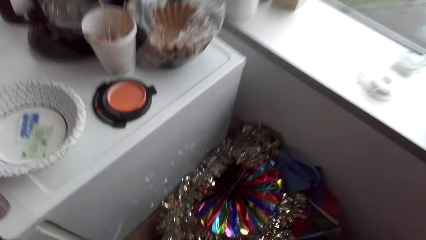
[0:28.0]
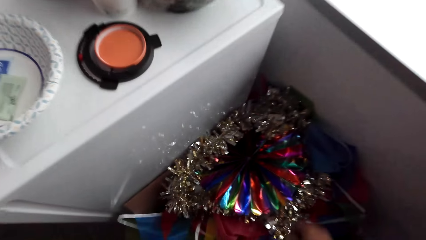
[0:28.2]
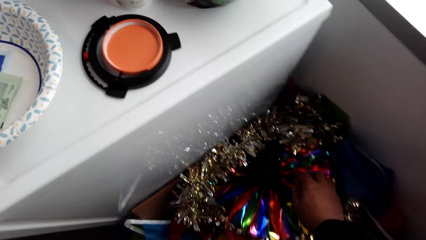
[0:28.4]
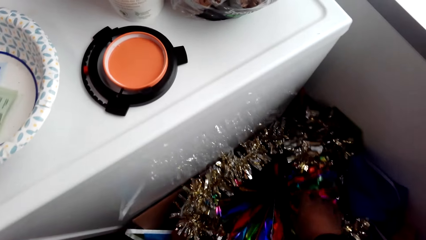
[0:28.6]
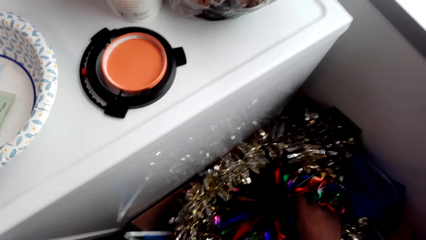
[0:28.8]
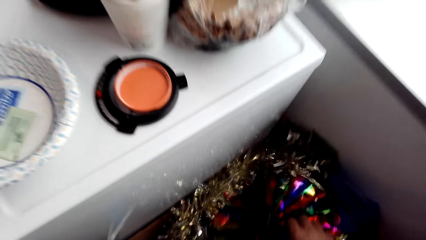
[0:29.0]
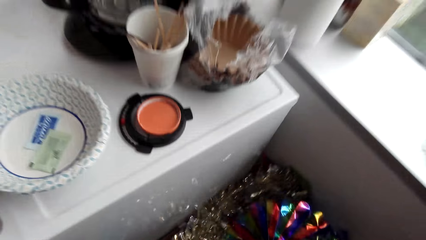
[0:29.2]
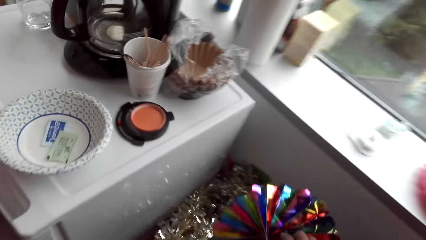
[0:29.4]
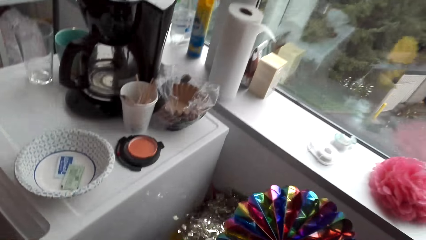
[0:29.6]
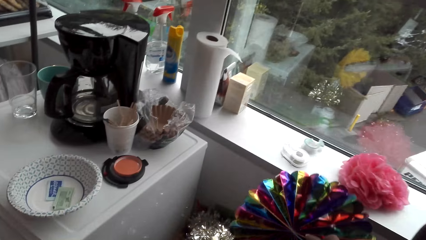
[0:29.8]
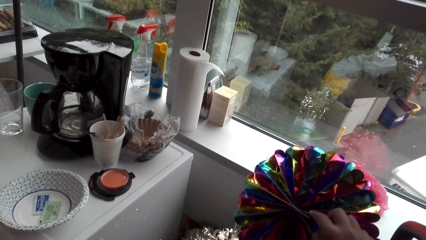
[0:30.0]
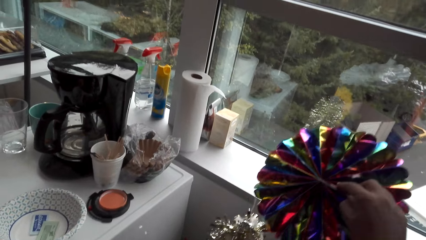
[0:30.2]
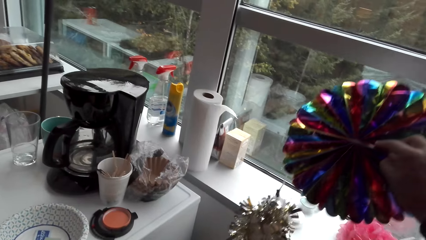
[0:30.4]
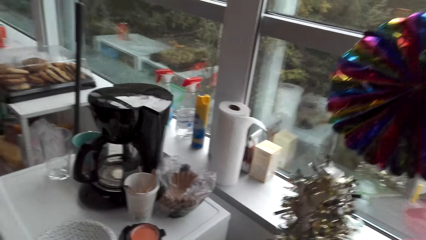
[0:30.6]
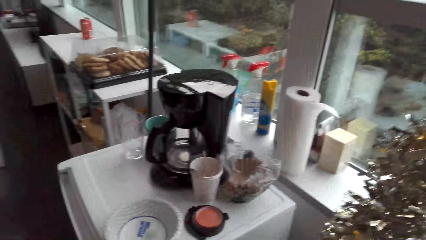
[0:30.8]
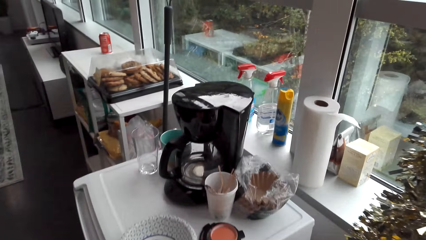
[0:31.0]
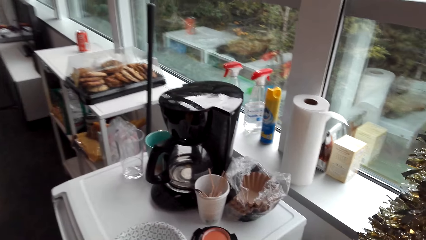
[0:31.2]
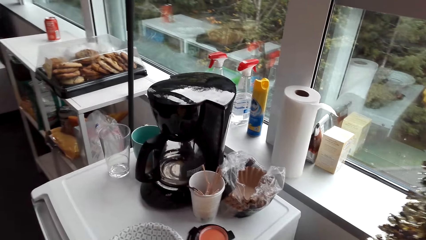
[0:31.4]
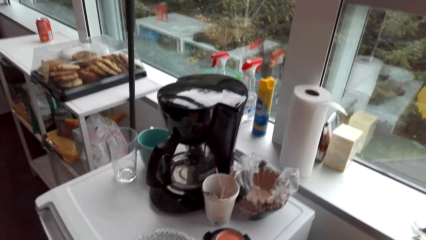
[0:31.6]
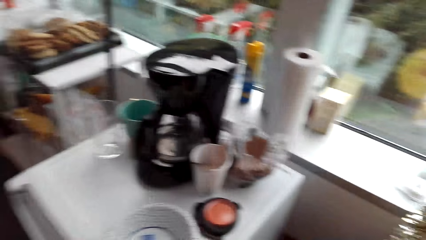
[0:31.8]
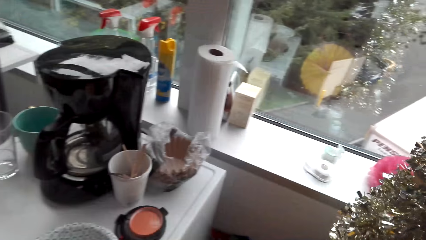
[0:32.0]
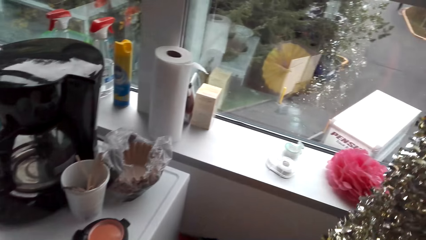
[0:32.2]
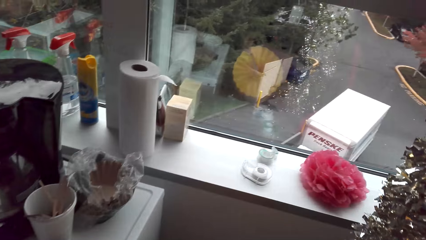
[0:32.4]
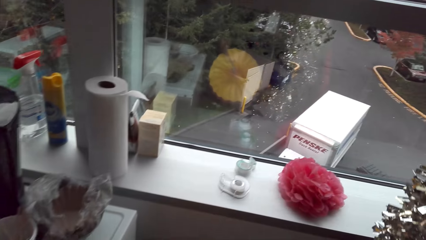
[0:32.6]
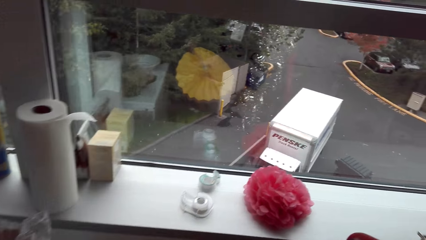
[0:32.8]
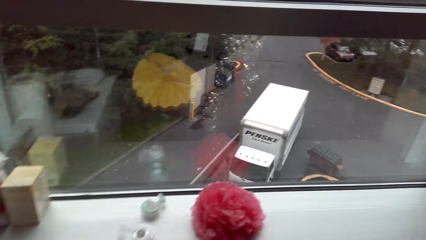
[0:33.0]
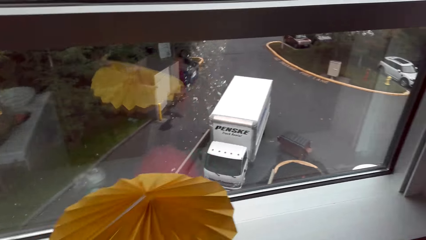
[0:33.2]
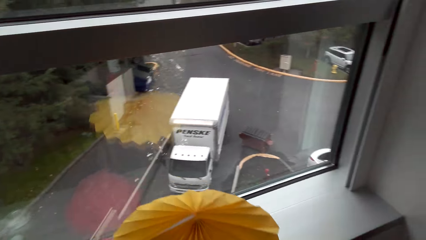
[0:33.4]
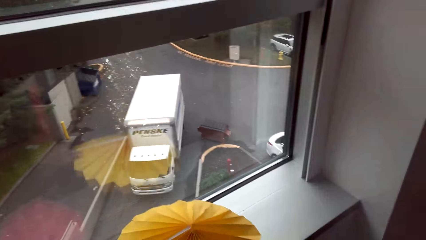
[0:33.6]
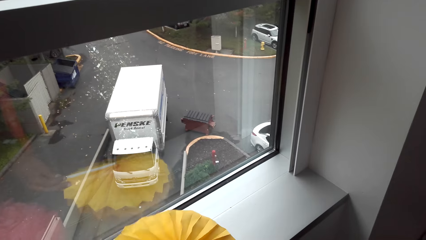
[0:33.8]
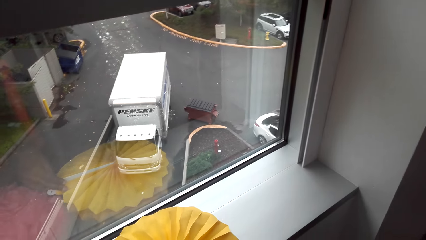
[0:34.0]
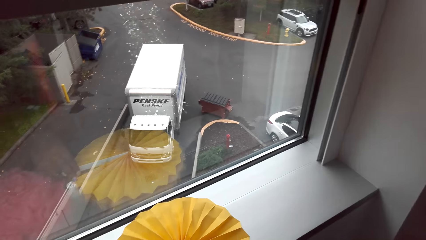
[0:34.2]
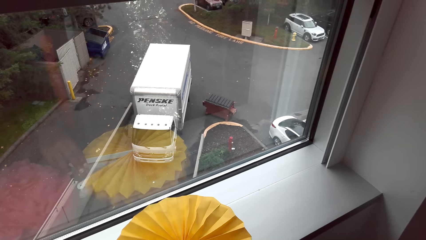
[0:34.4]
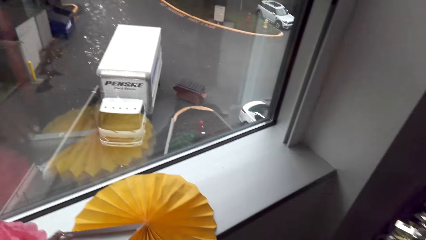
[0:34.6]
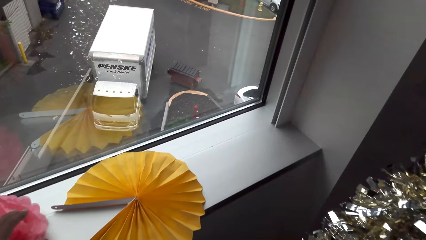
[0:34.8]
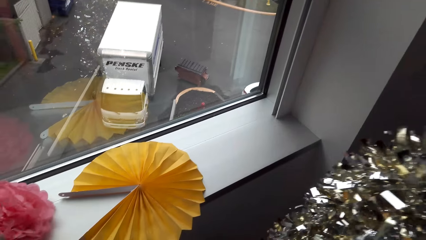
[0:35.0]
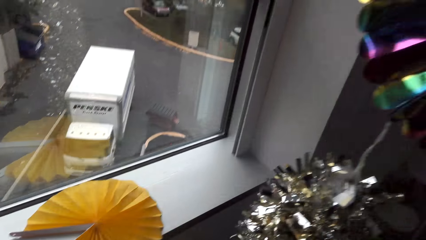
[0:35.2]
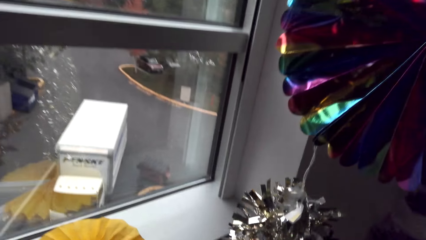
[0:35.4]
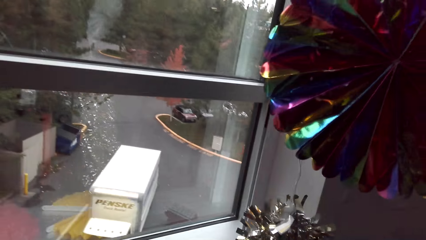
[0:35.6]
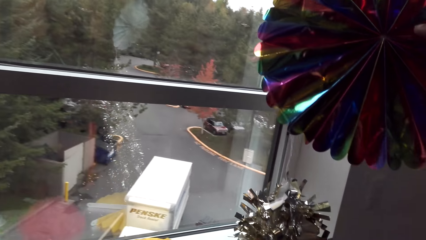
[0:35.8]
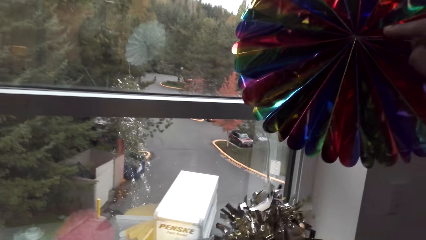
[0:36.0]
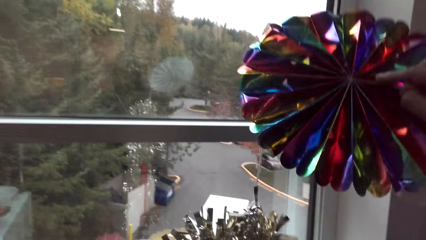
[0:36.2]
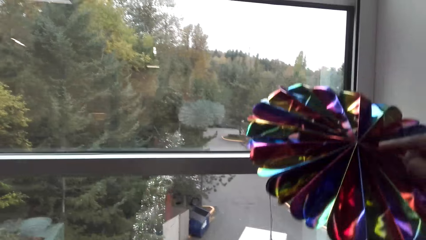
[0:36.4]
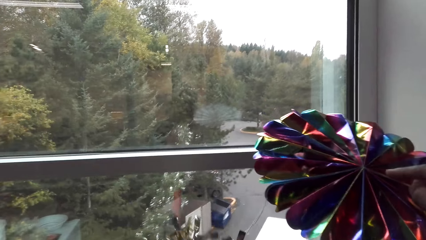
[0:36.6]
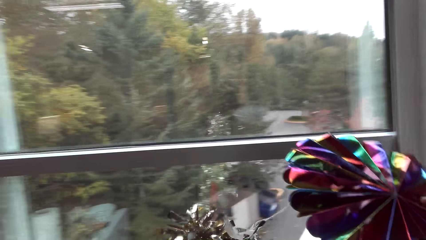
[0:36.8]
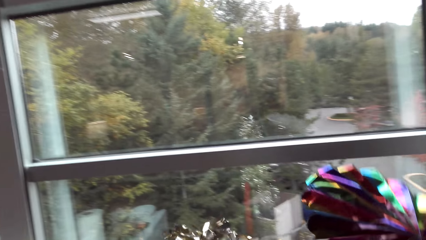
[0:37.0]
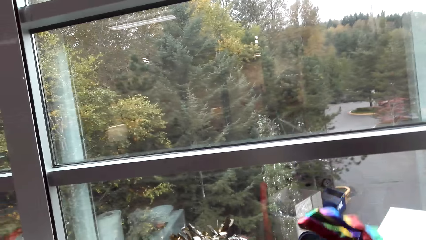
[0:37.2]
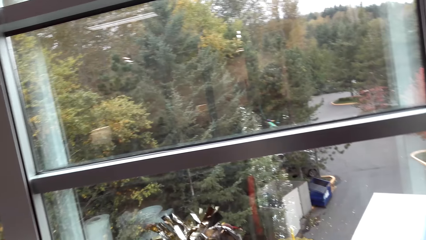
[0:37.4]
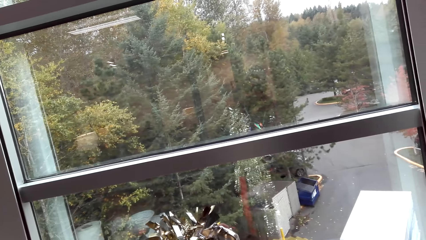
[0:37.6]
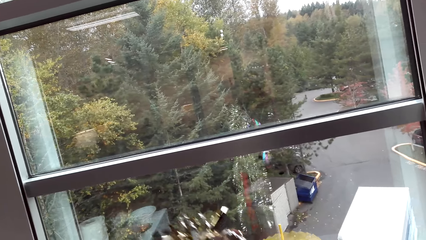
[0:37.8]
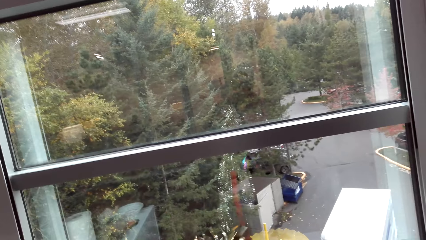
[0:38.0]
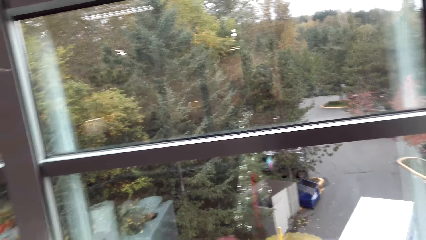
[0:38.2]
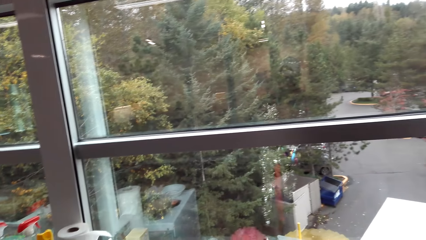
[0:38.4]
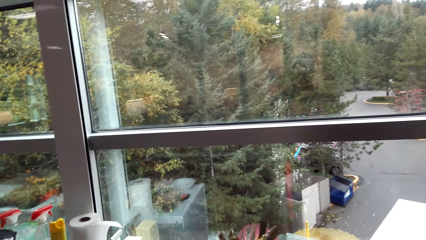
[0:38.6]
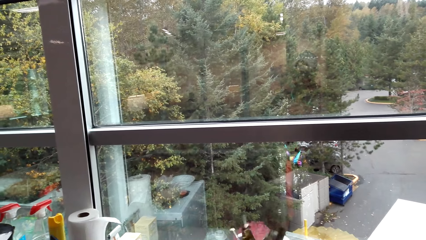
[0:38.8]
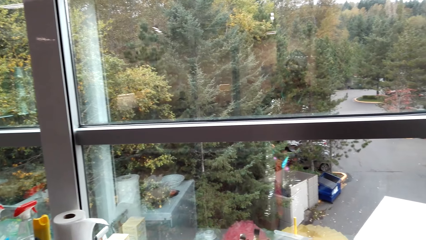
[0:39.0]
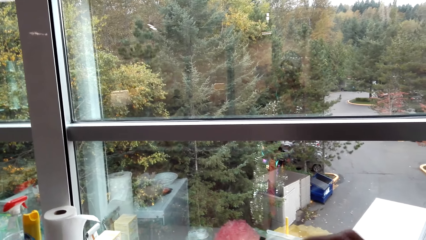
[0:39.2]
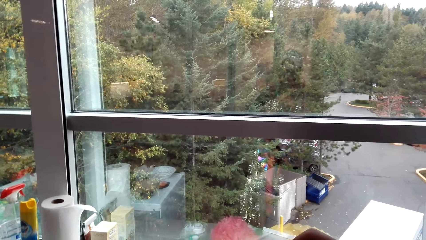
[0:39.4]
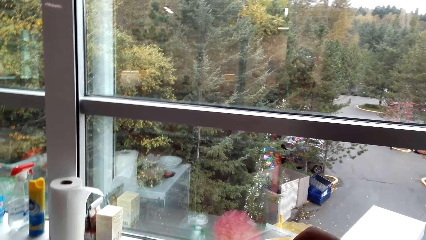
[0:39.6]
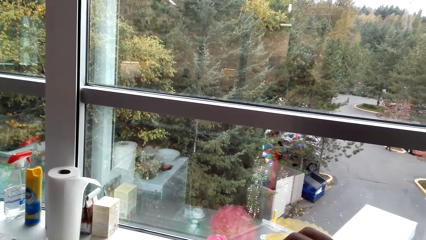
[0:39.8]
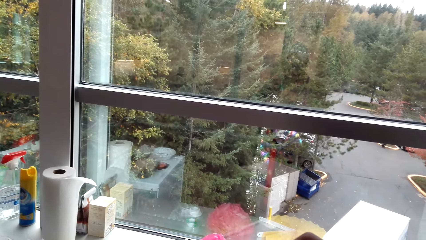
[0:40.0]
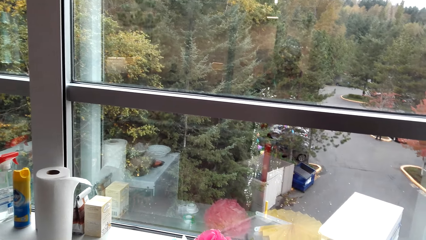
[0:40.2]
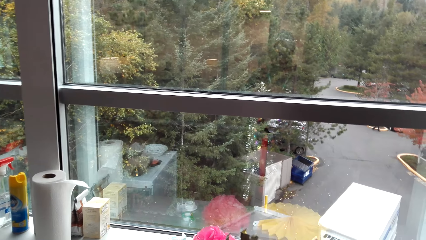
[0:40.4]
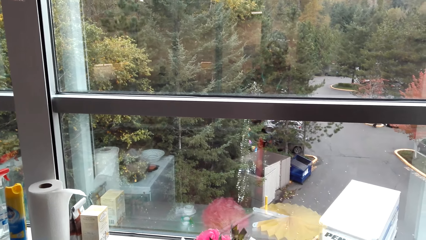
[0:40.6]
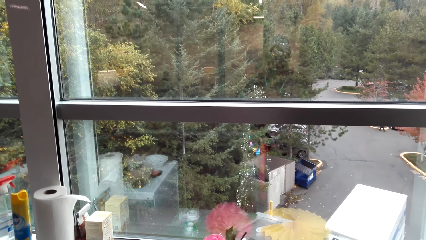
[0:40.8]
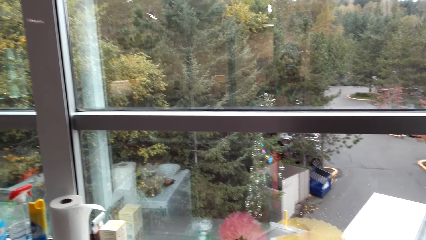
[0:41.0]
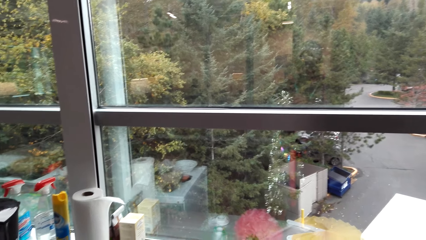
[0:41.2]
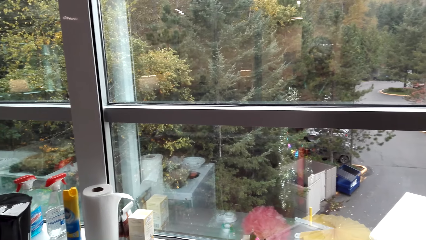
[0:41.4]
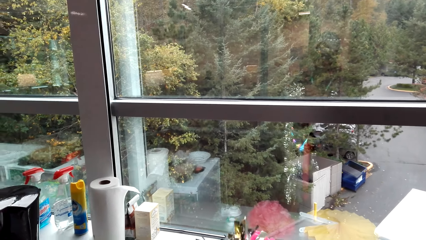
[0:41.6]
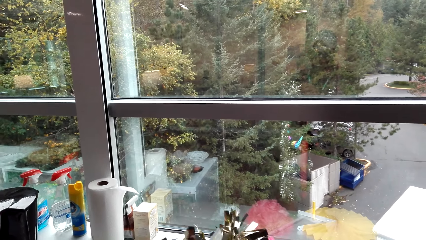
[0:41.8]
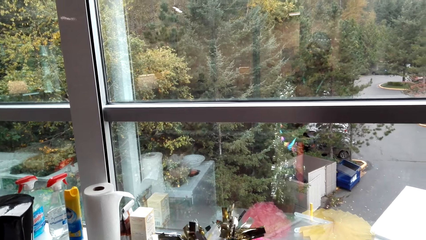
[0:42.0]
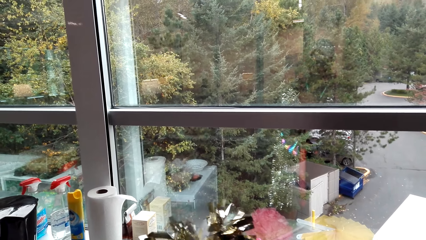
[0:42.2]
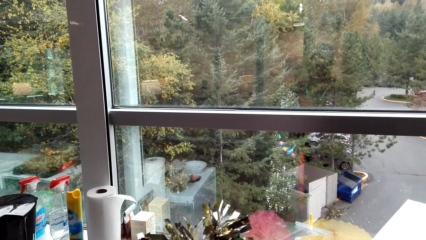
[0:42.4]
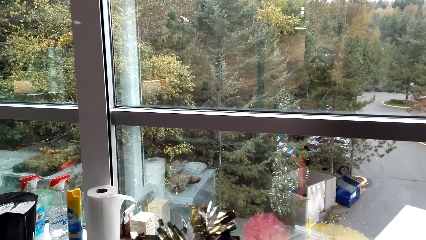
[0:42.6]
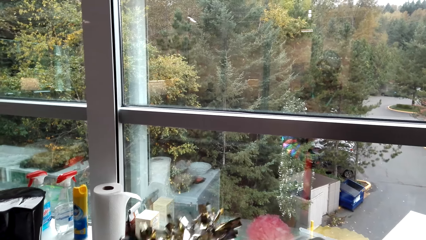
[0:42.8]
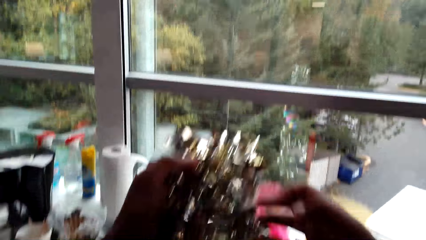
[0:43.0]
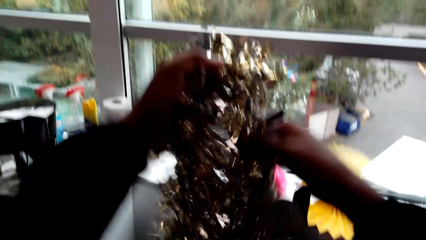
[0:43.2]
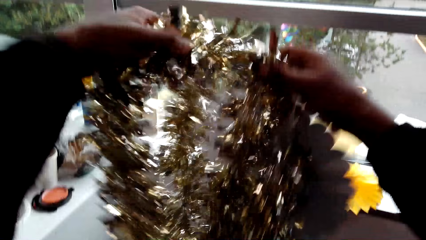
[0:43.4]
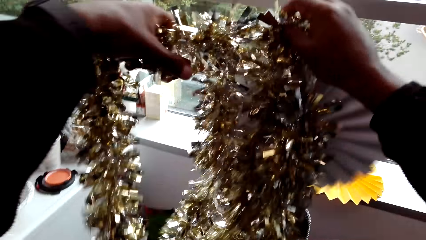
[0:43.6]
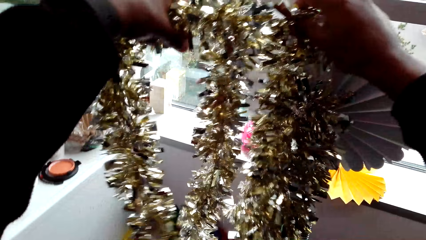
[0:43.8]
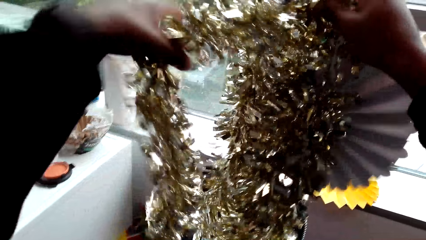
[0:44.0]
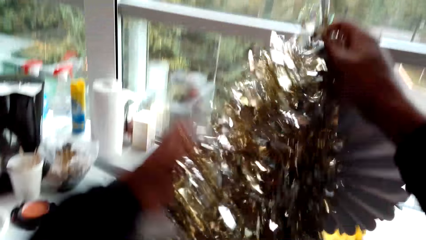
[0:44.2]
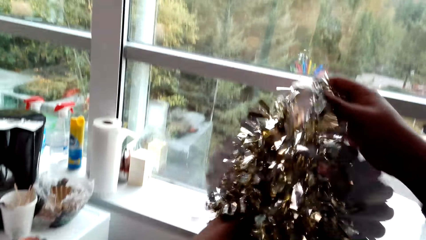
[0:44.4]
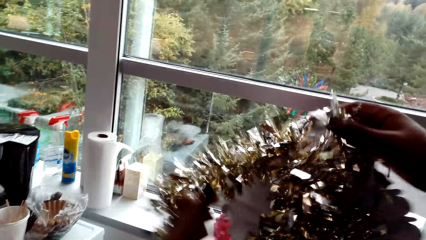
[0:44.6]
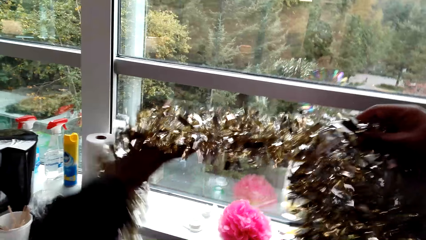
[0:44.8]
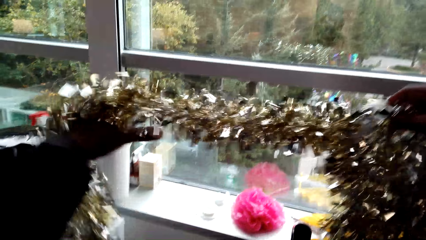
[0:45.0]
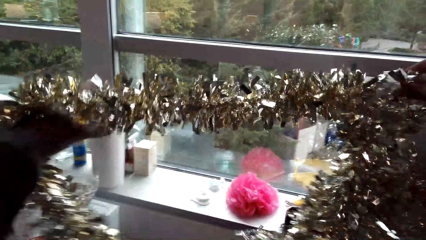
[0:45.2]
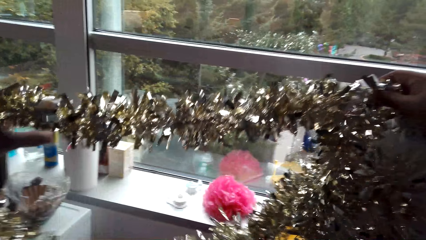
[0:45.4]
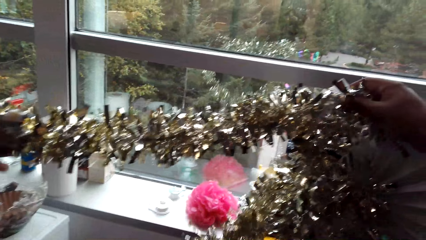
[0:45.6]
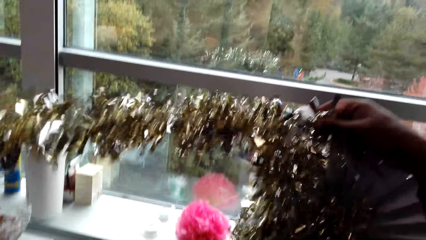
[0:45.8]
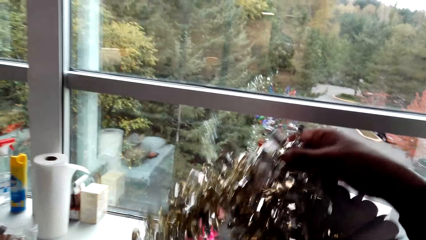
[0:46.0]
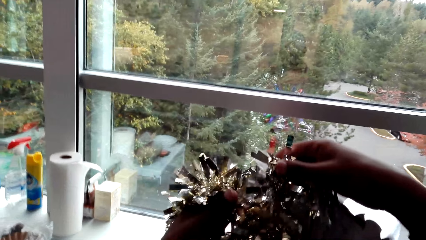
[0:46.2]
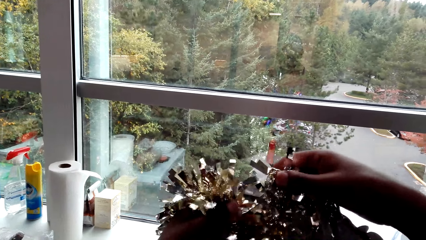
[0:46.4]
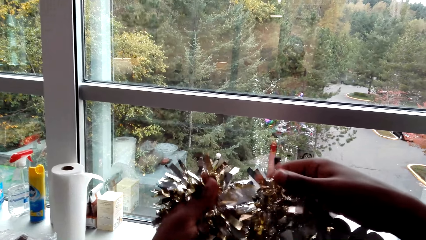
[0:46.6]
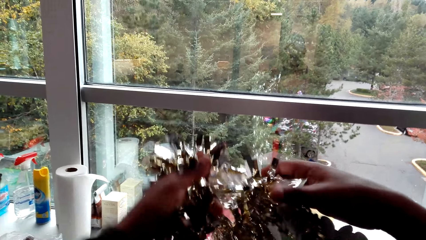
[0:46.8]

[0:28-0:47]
The camera wearer picks up a tinsel garland or decoration. They stare at the decoration. They put something on the window. They place the decoration on the table. They inspect the decoration. They hold the tinsel garland.
